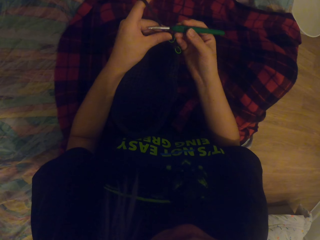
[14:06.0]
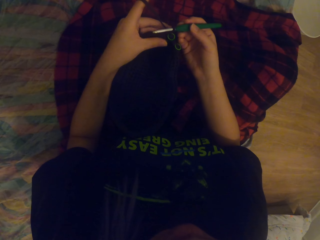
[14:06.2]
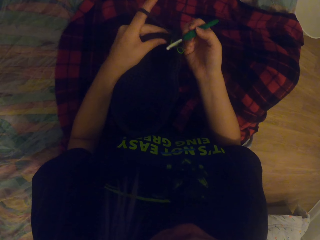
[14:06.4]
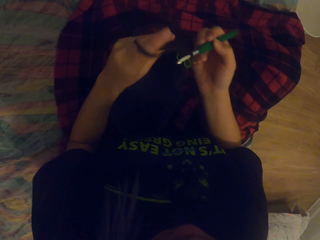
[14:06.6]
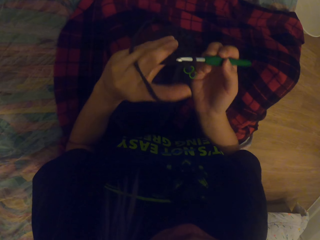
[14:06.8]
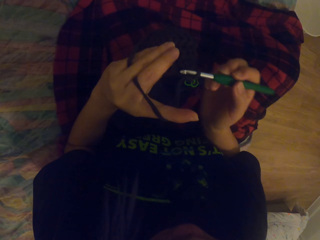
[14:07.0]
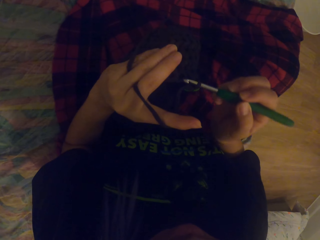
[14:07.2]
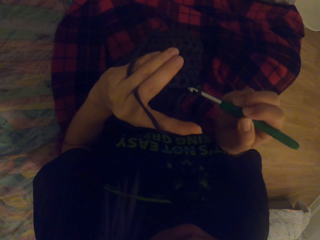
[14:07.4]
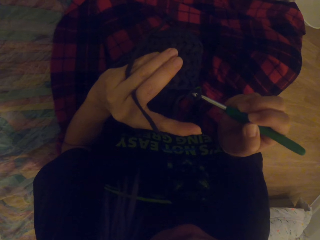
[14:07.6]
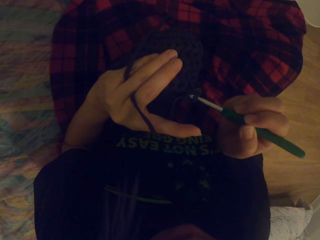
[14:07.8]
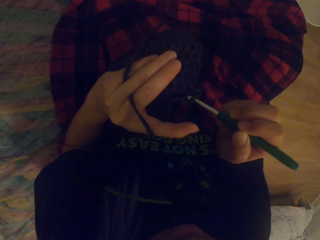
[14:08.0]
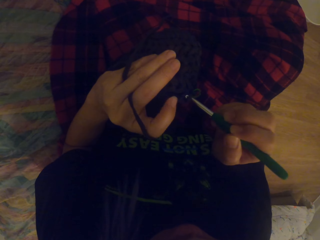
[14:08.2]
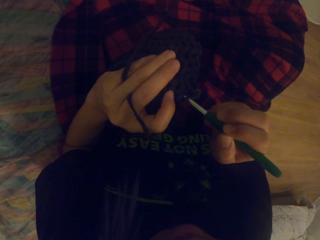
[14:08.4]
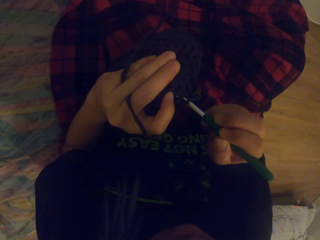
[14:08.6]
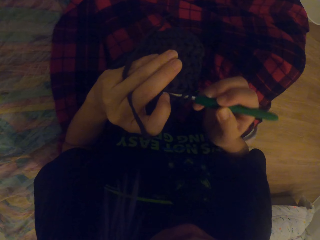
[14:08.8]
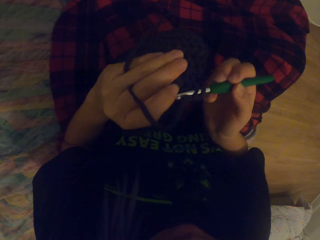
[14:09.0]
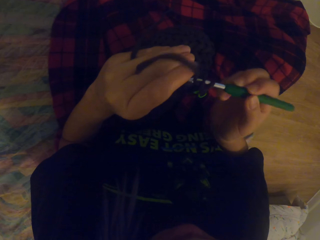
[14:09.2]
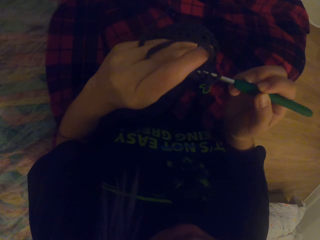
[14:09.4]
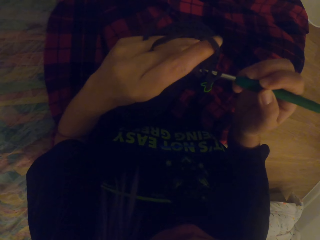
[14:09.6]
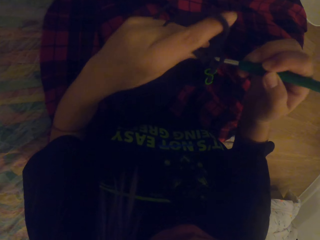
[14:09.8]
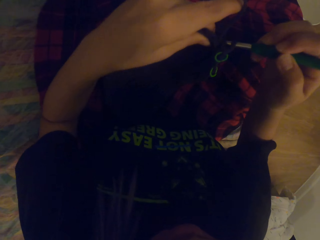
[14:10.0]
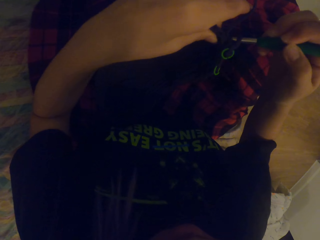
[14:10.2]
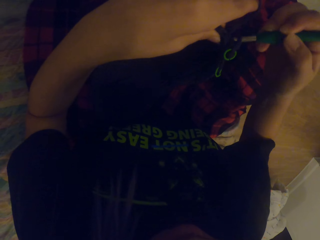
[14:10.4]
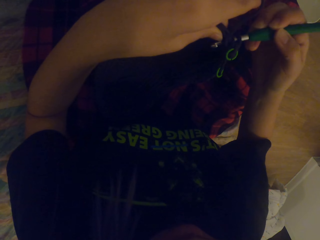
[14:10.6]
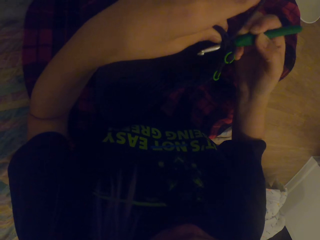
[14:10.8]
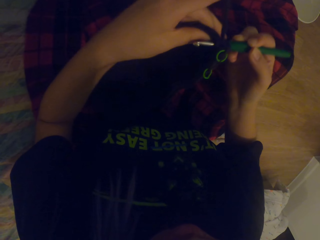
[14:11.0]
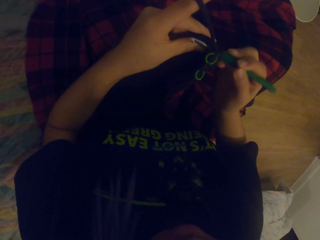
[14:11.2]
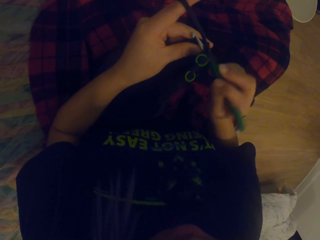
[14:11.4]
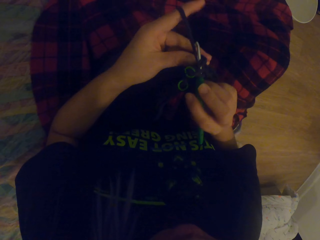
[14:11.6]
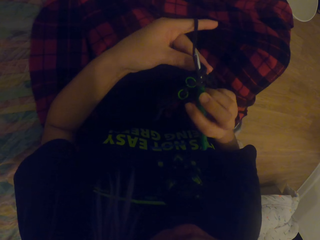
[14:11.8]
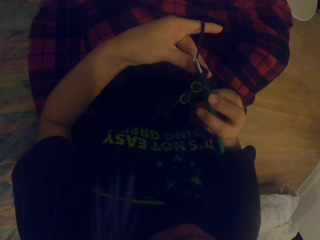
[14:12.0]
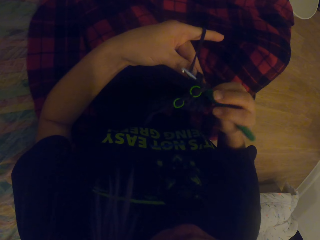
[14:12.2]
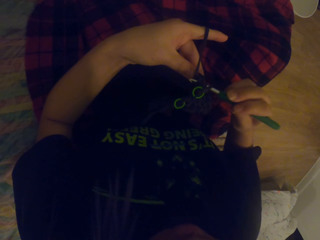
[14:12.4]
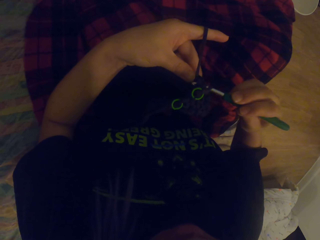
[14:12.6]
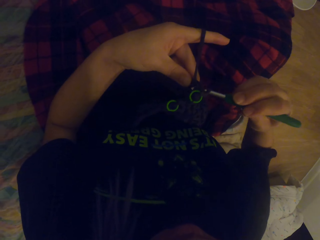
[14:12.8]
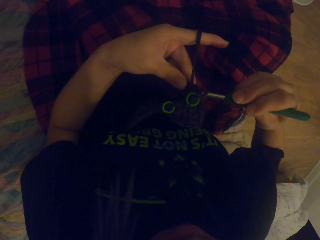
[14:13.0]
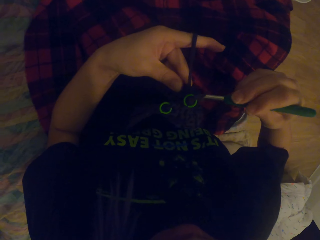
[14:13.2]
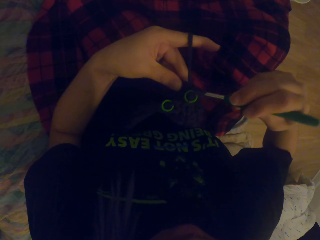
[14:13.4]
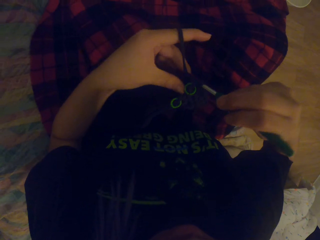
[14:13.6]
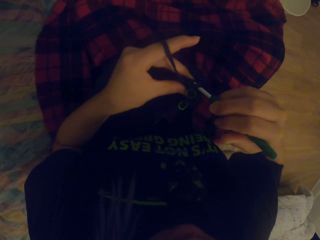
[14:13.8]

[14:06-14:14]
The camera wearer knits the crochet. They sew.

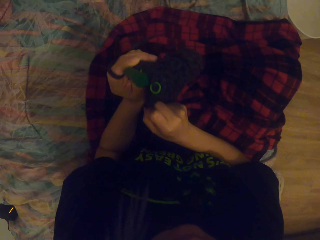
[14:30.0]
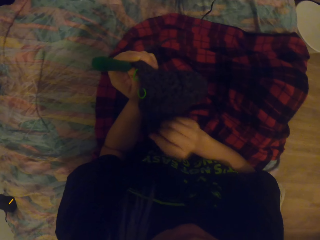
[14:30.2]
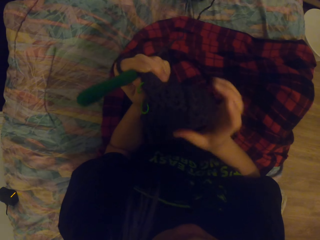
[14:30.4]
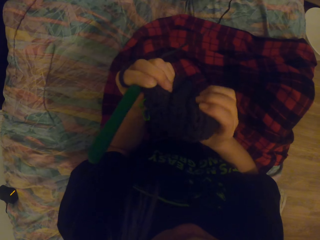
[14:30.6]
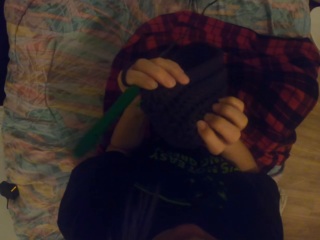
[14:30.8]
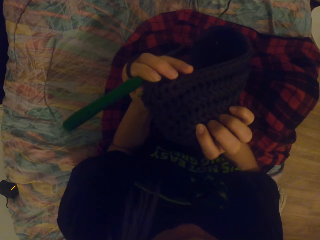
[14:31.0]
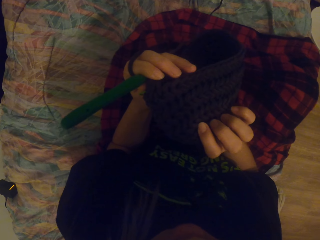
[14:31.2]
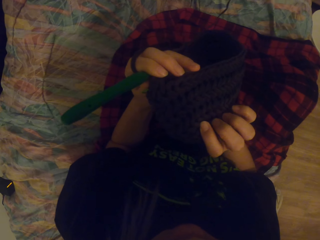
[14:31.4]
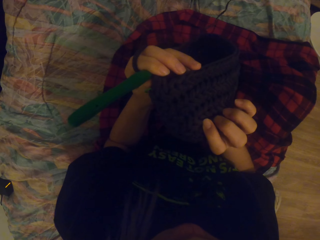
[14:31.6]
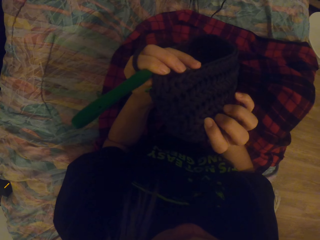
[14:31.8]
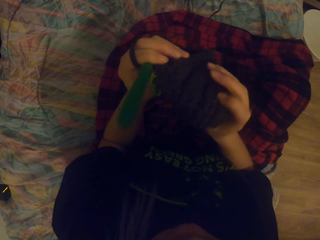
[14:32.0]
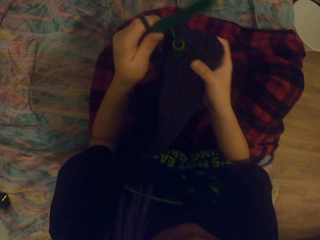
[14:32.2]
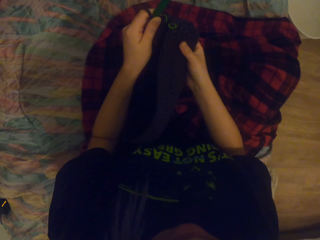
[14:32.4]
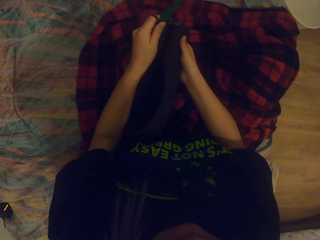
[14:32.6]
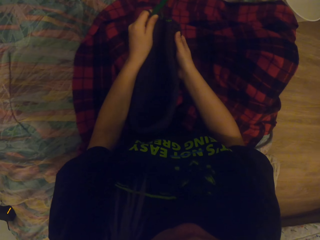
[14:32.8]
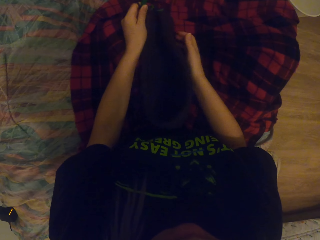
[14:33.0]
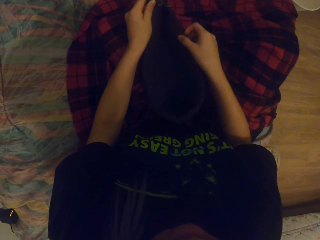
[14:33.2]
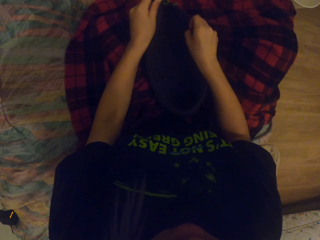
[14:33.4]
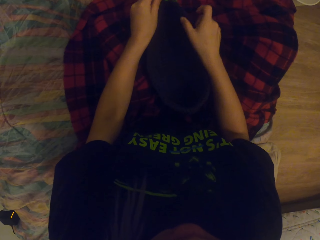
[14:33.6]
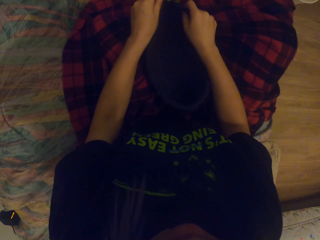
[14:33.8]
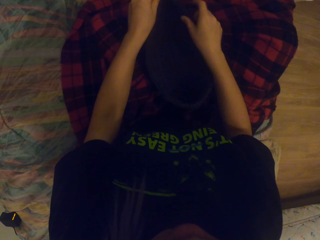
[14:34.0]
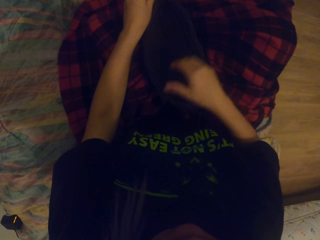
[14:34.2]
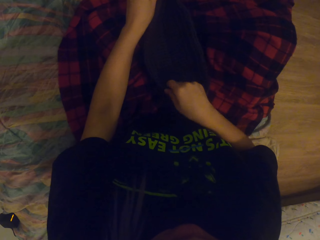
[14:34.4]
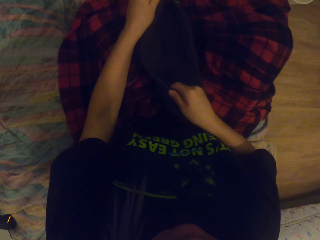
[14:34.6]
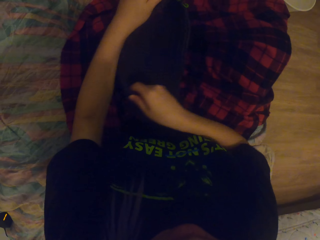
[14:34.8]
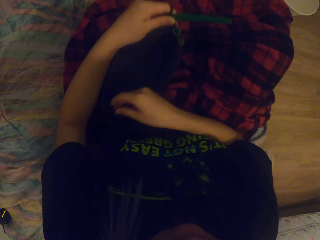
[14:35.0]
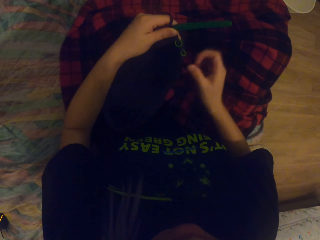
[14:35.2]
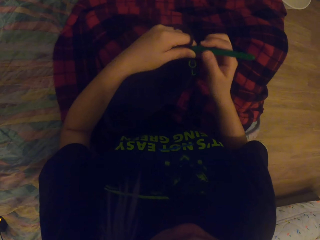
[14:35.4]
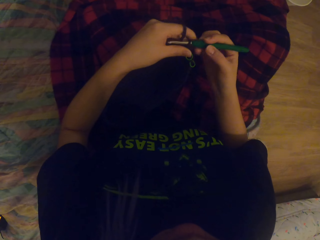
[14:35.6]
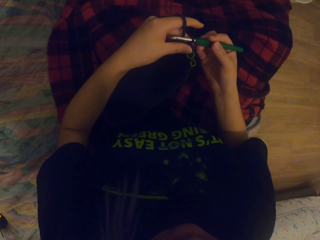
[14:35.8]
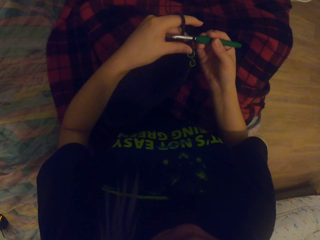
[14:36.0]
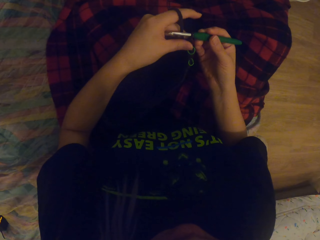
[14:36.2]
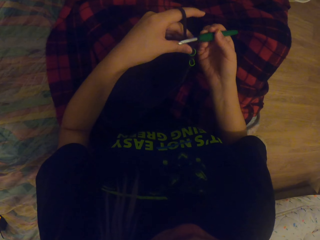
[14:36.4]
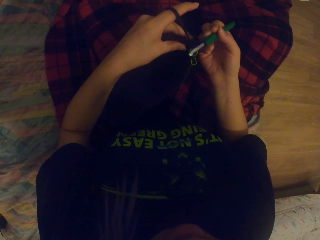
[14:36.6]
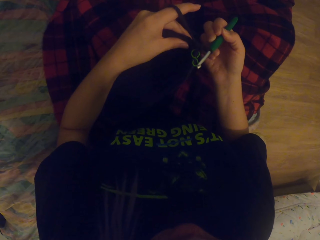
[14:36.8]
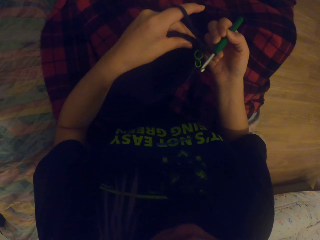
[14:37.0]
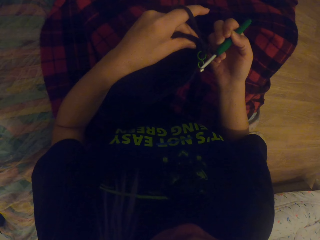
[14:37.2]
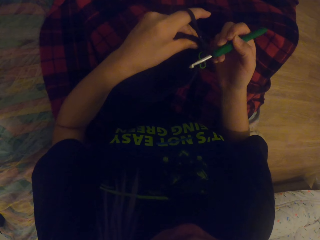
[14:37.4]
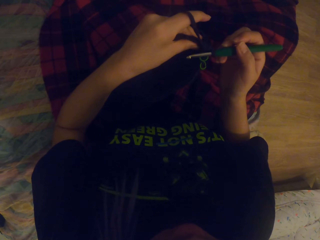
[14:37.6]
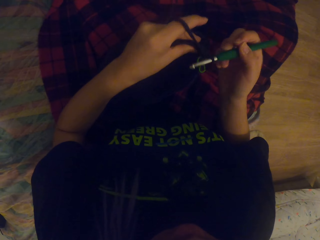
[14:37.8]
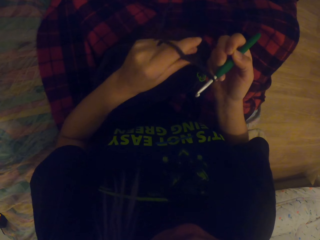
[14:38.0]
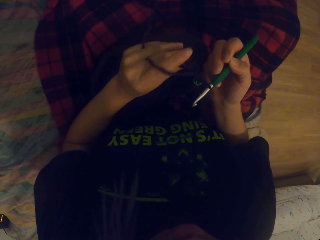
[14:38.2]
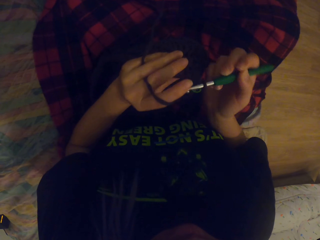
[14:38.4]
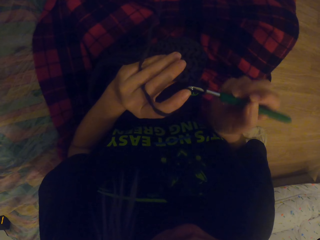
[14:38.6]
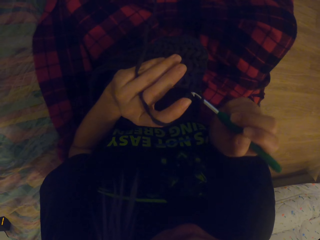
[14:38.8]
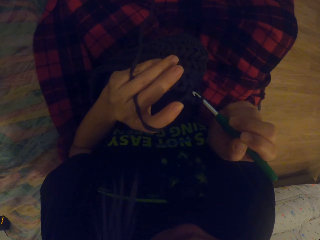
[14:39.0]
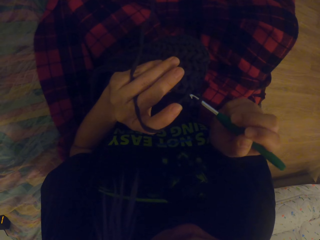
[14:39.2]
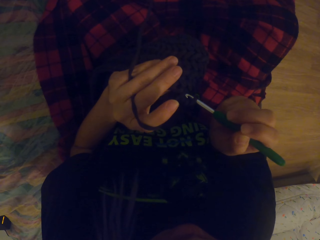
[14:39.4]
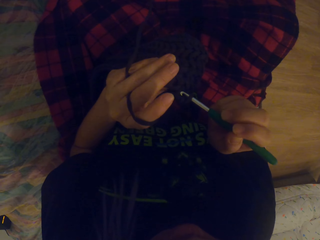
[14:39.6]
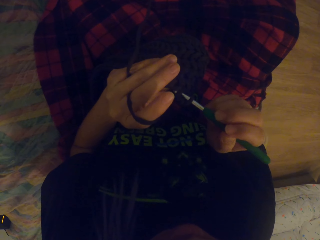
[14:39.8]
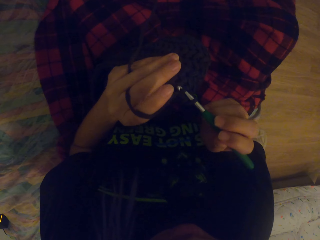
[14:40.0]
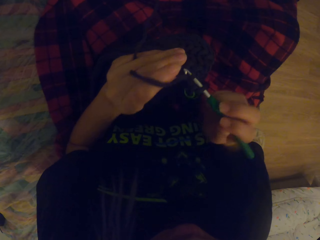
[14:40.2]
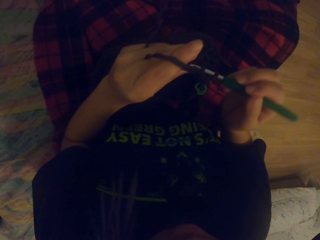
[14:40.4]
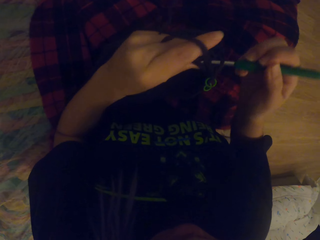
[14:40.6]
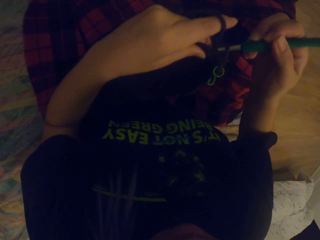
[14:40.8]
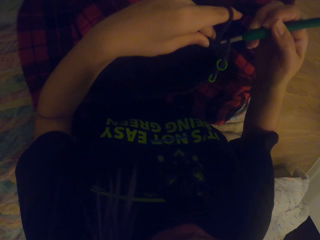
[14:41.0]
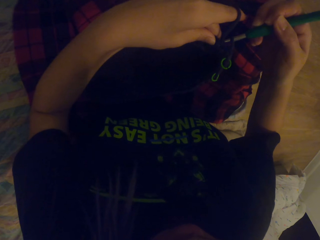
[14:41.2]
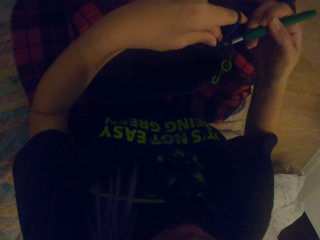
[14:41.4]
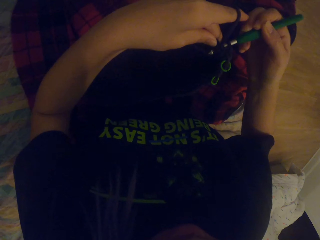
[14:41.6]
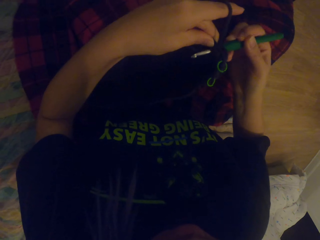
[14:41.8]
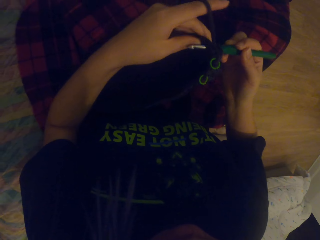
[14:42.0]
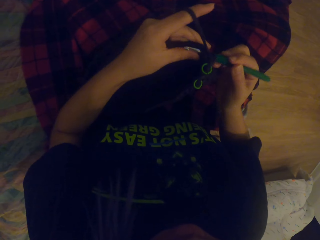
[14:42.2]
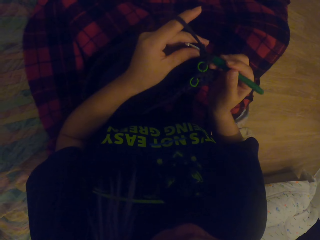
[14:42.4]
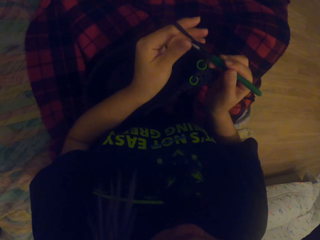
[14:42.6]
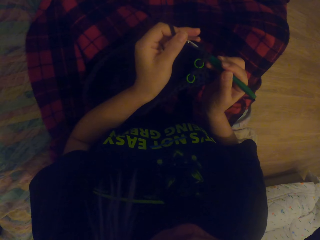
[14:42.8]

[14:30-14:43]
The camera wearer stares at the sewn wool.
